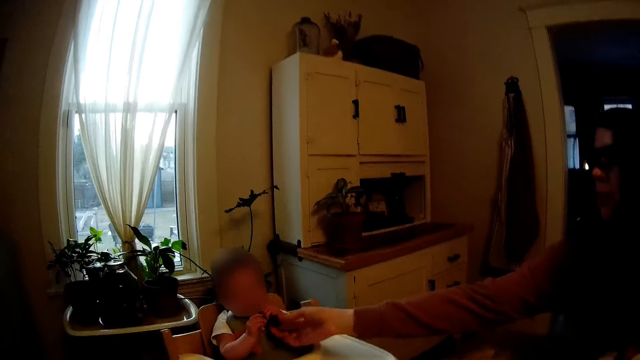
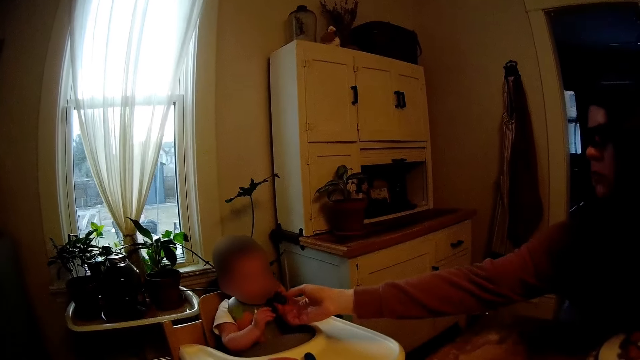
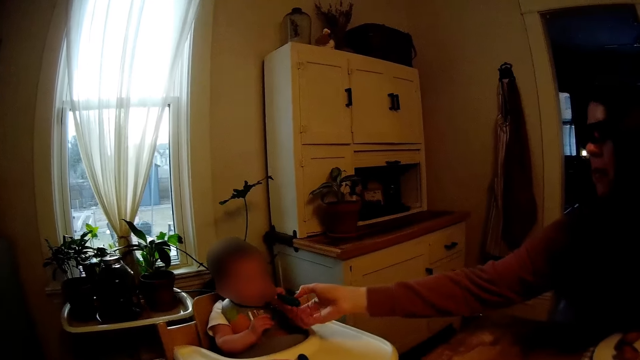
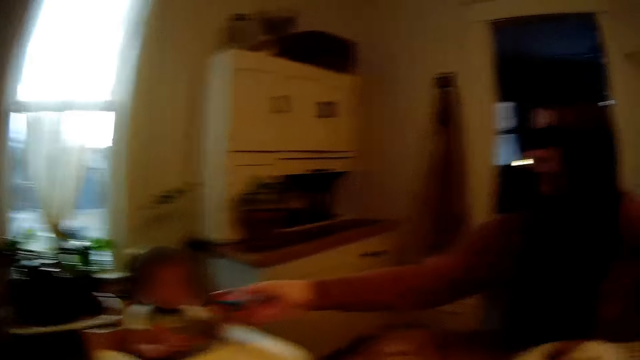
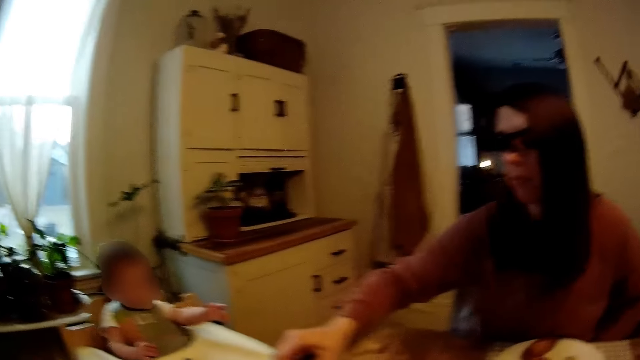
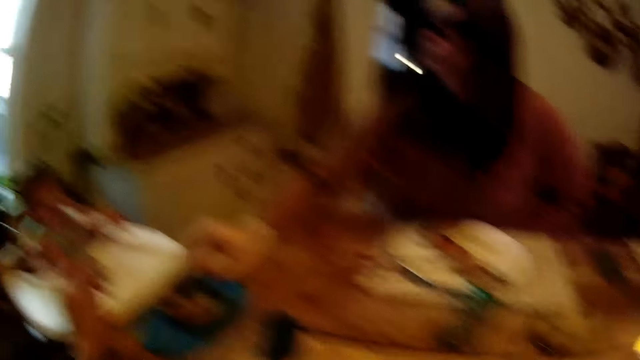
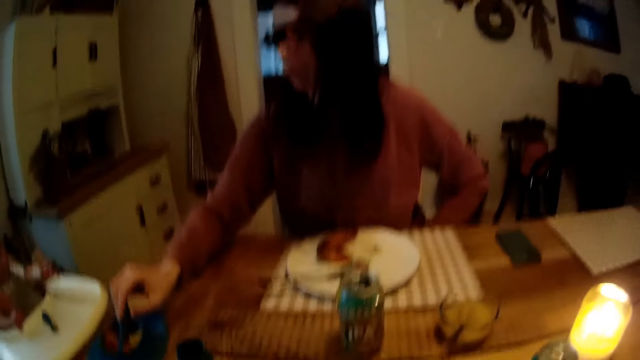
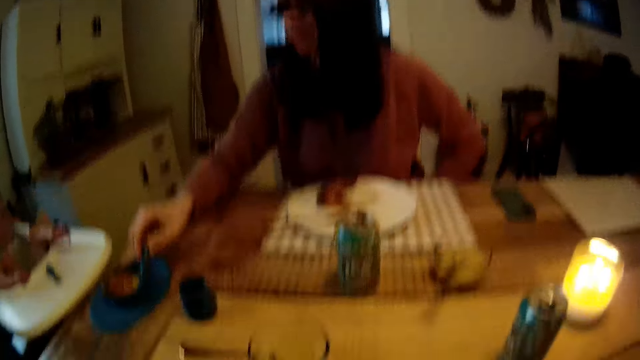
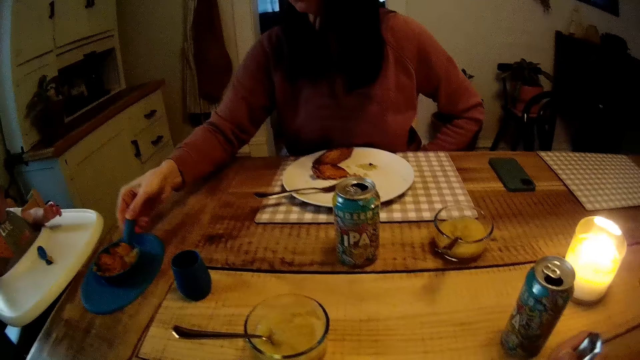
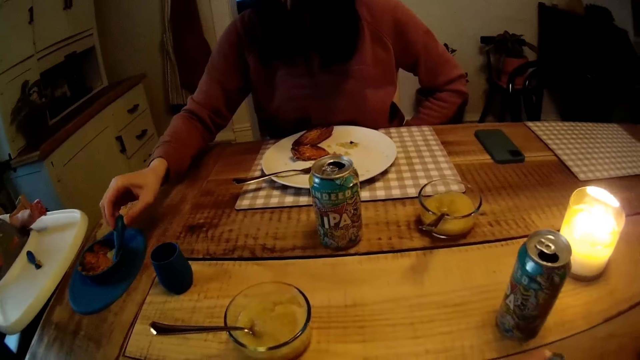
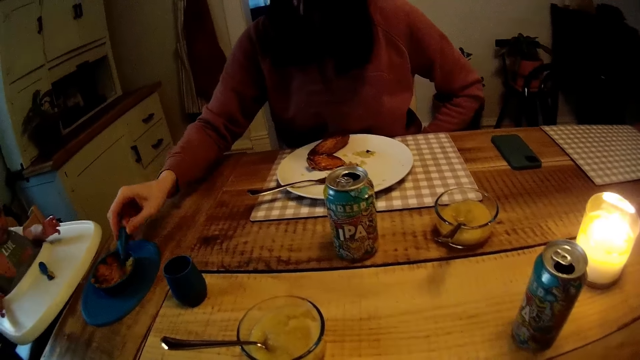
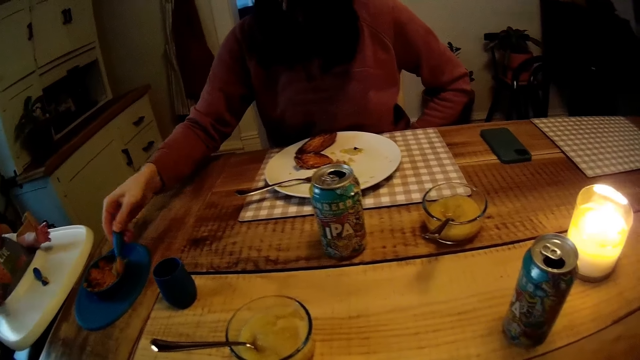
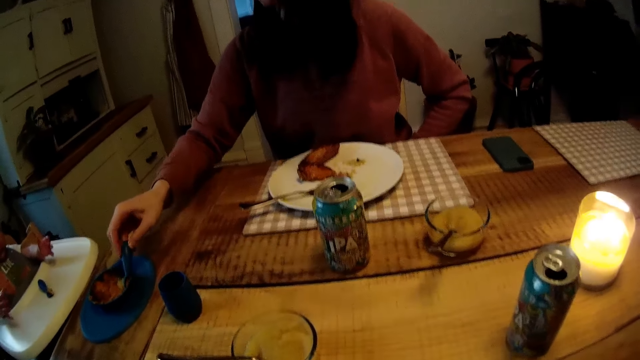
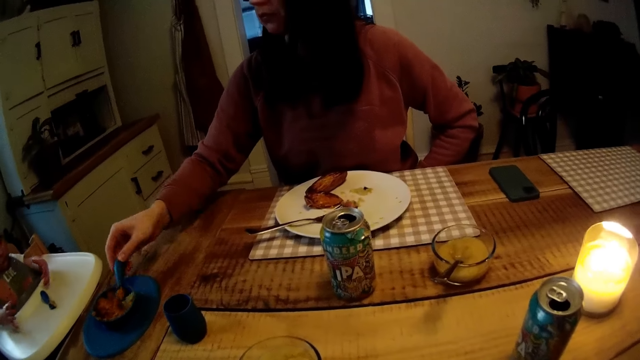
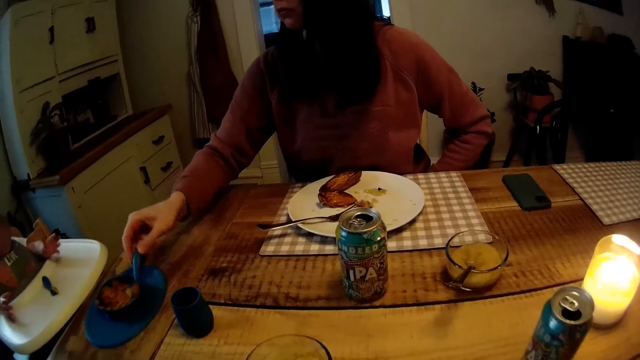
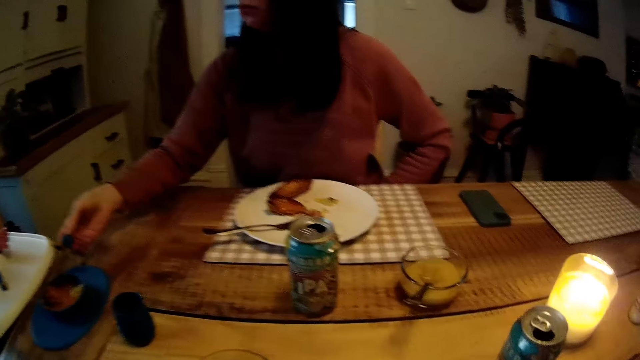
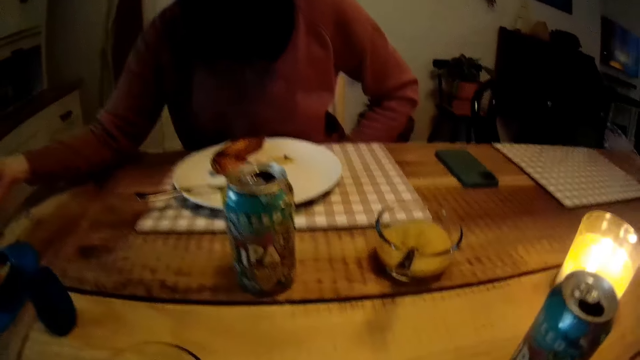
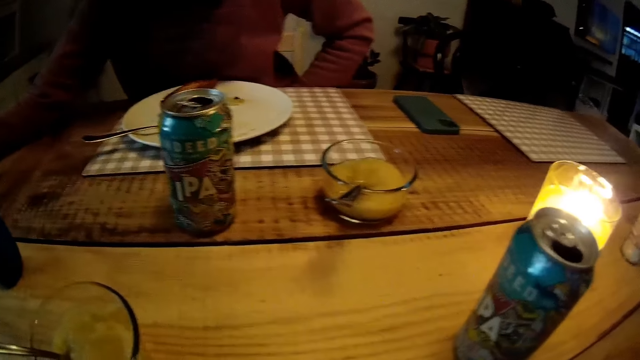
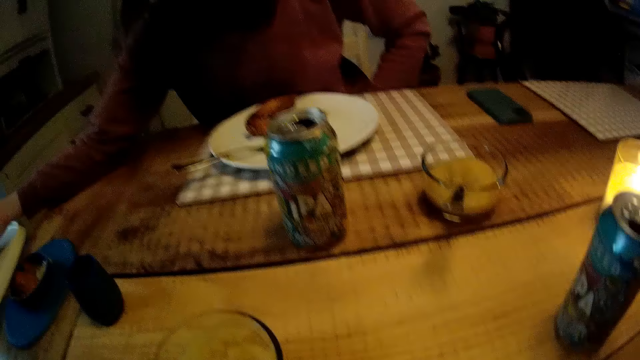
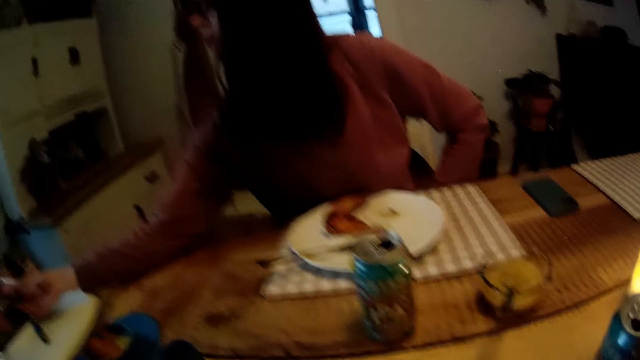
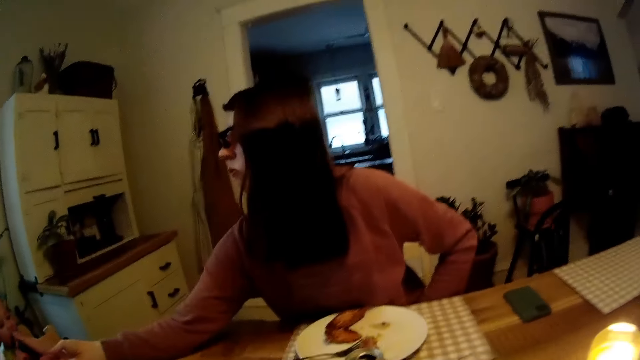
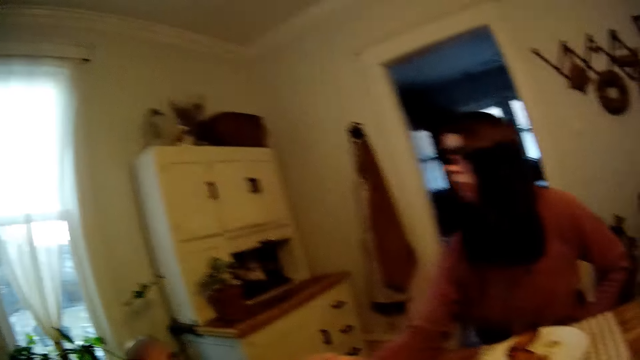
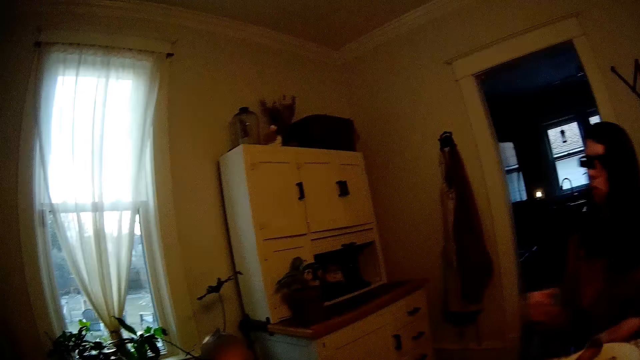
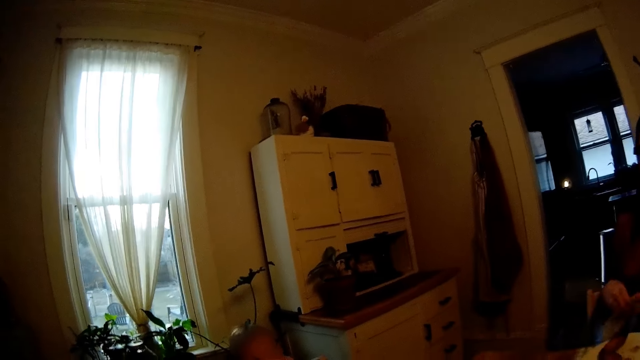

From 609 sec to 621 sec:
The woman picks the spoon from the baby. The camera wearer speaks to the woman. The woman spoons the food. The woman feeds the baby from the bowl of baby food on the table with the baby spoon in her right hand. The camera wearer looks around. The woman puts the food in the baby's mouth.

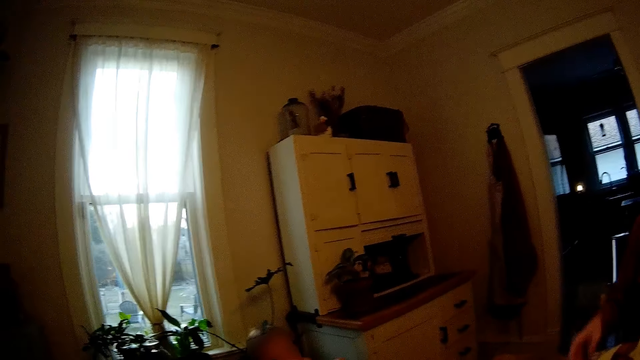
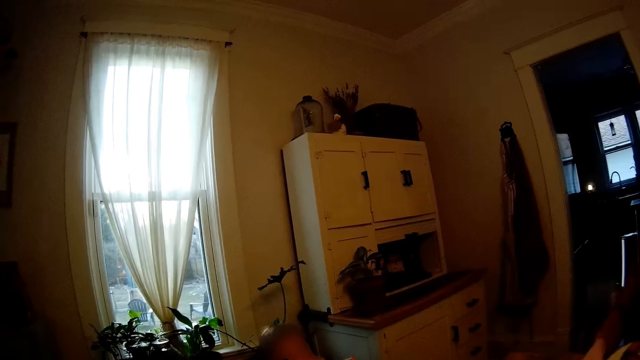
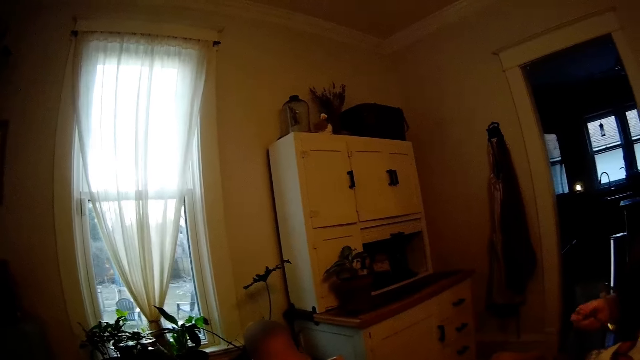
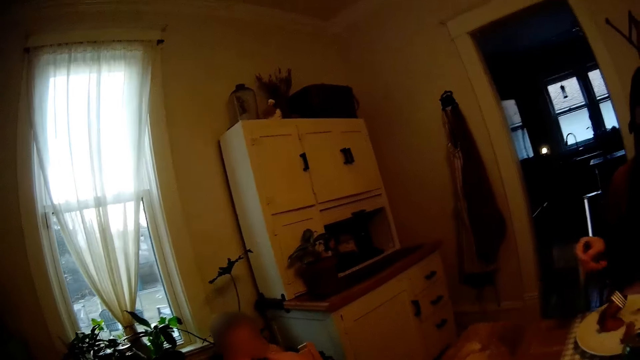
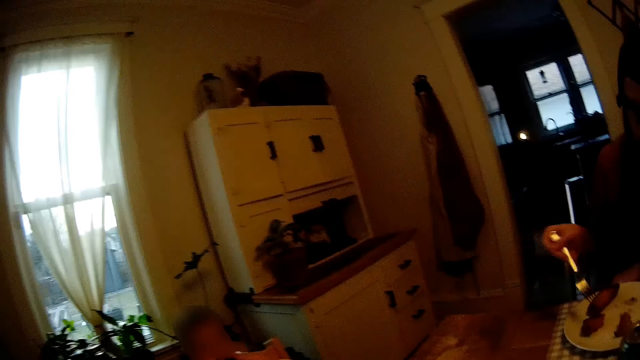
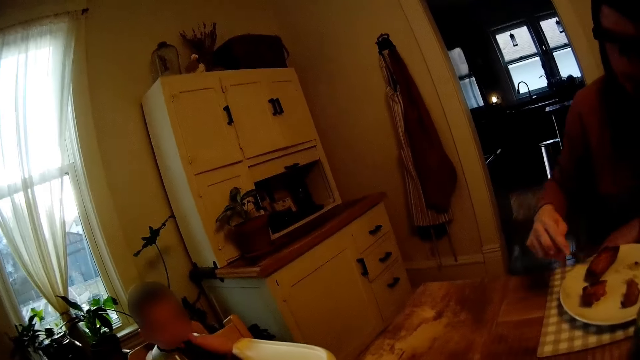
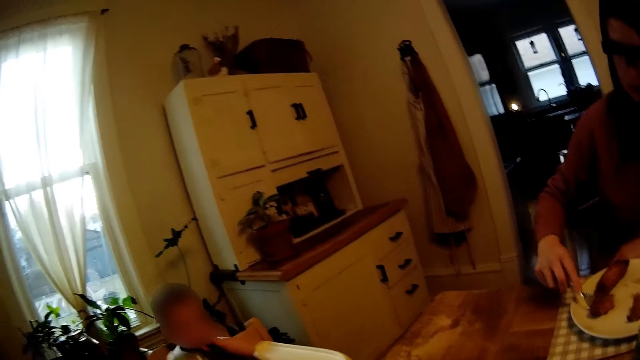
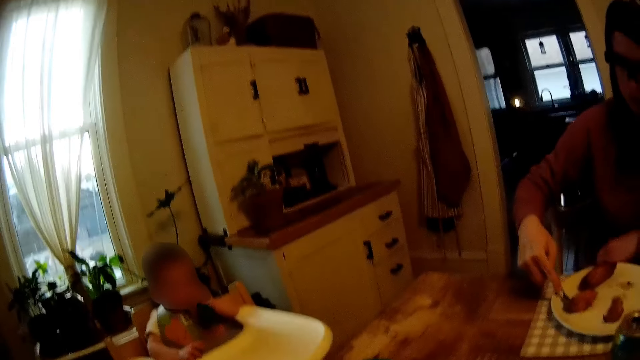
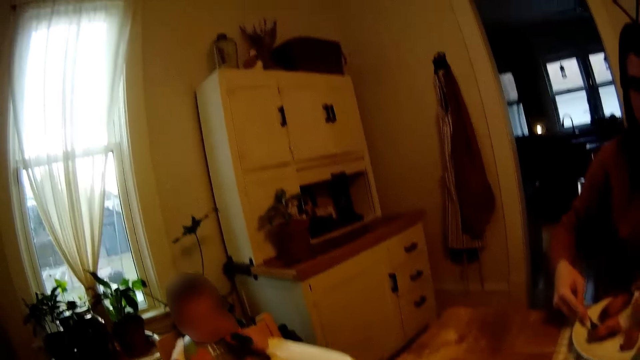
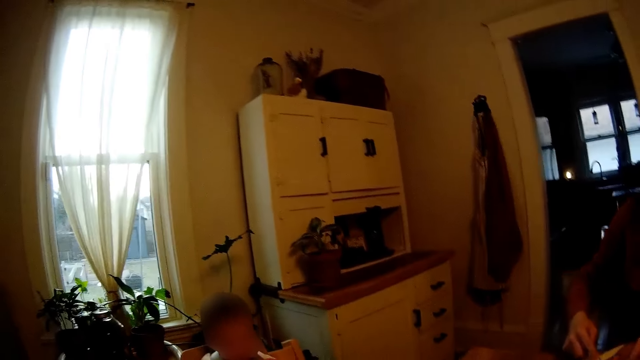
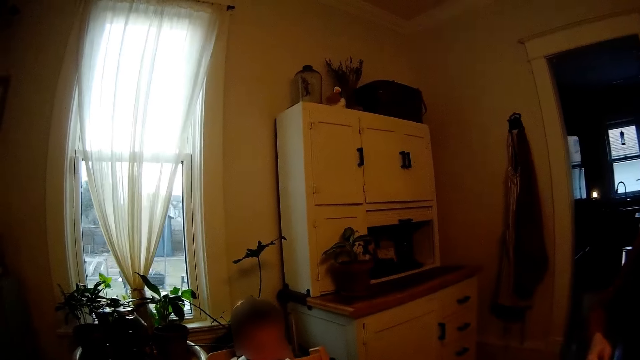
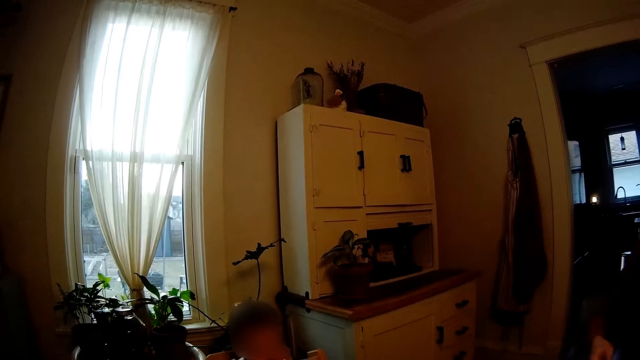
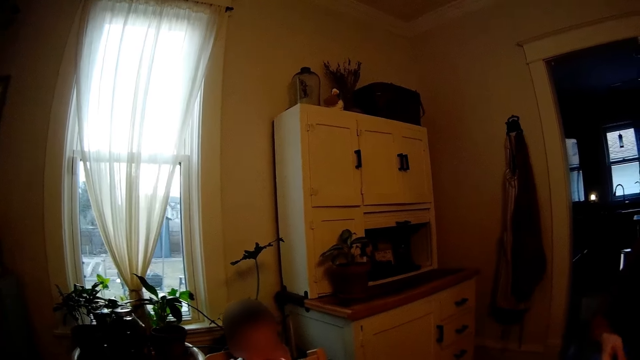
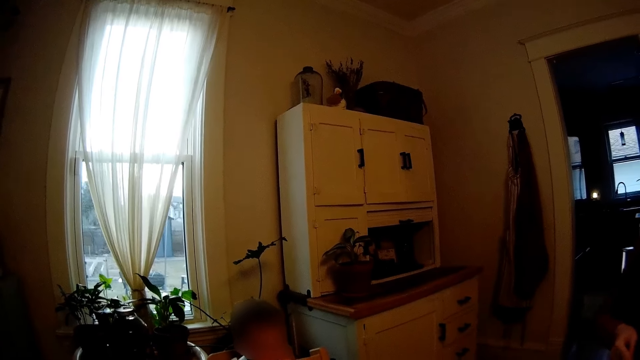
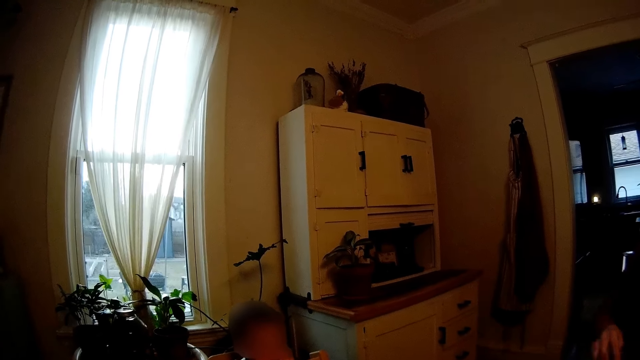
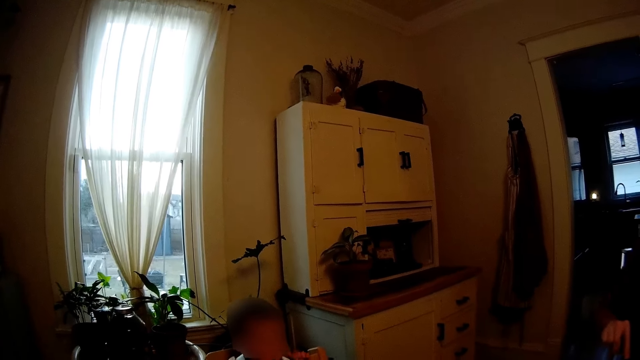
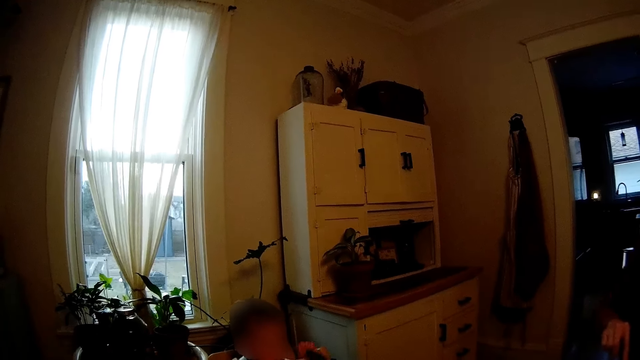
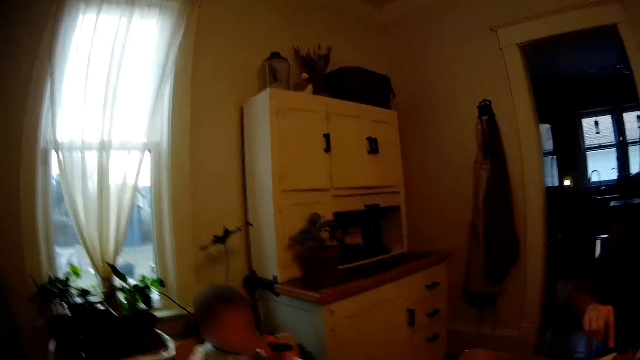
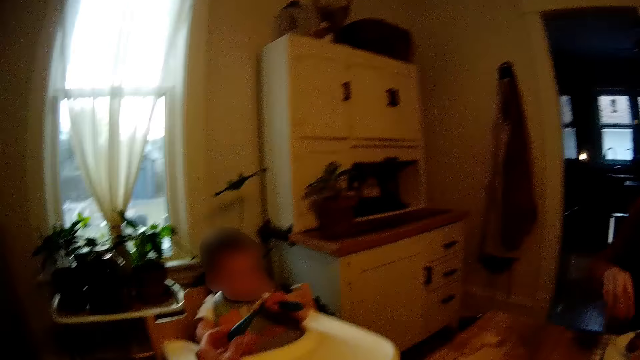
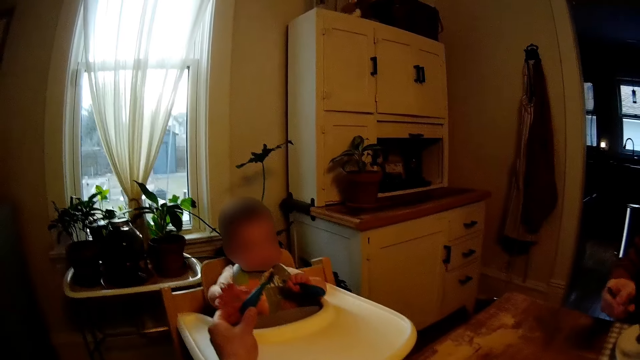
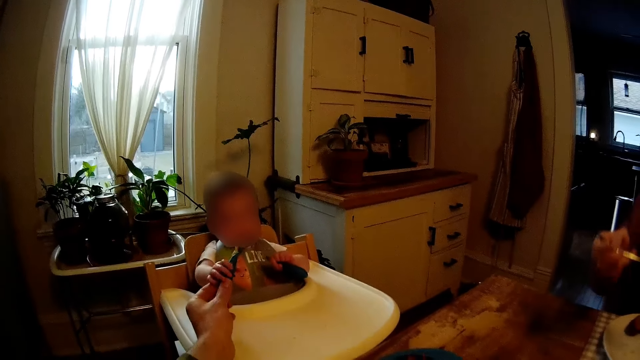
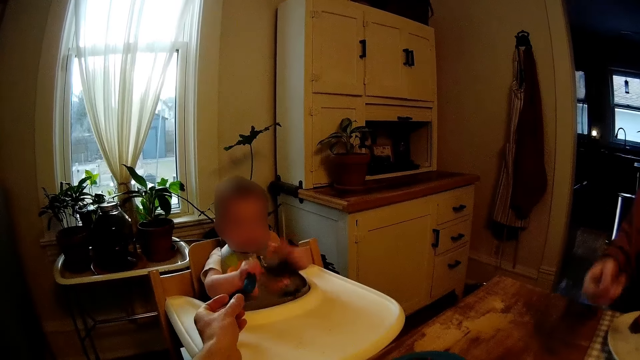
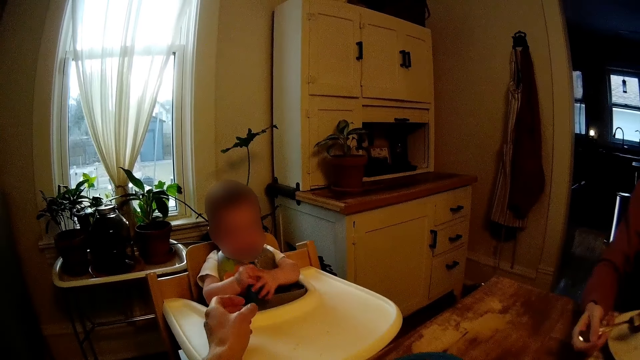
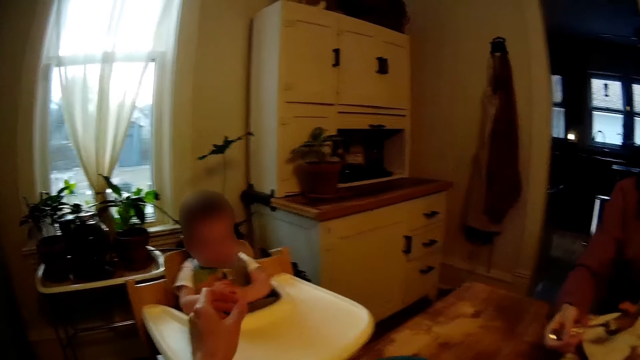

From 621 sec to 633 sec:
The woman eats the grilled steaks in the plate with the fork and picks food from the plate. The baby picks the spoon from the camera wearer. The camera wearer interacts with the woman and feeds the baby with the baby spoon. The woman eats the grilled steaks in the plate with the fork. The baby drops the spoon. The woman converses with the camera wearer.
